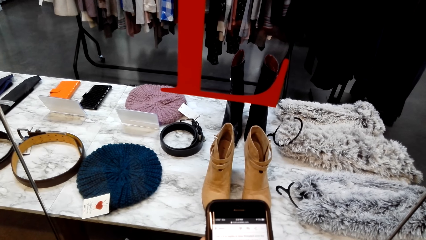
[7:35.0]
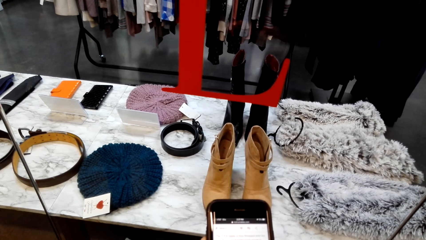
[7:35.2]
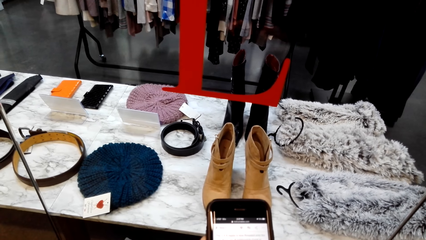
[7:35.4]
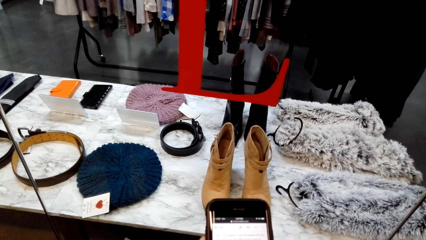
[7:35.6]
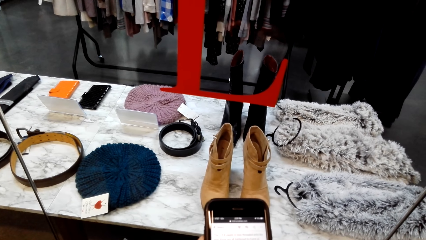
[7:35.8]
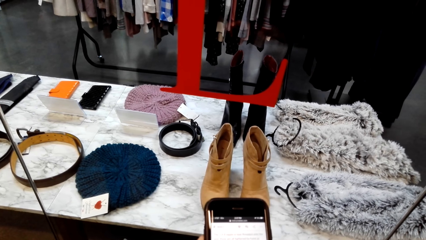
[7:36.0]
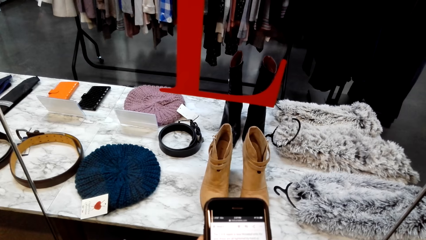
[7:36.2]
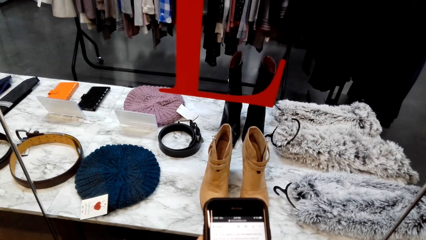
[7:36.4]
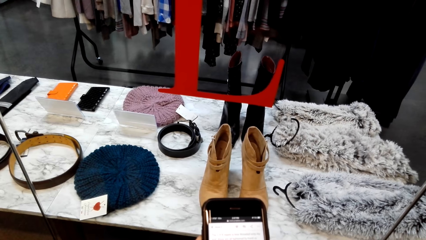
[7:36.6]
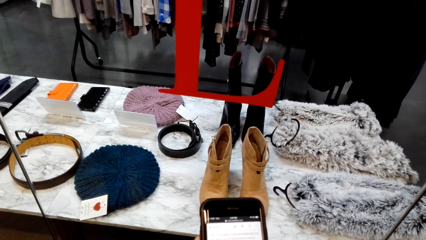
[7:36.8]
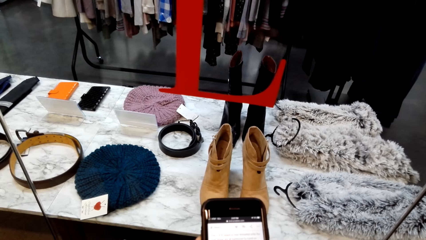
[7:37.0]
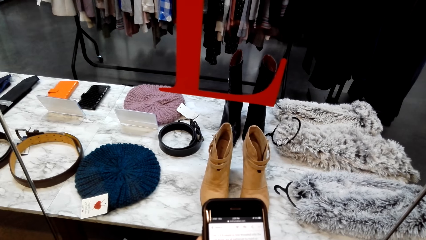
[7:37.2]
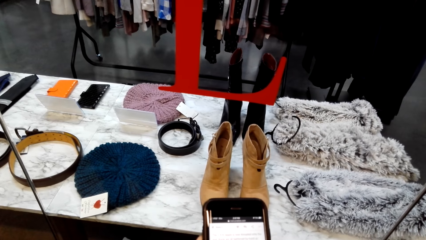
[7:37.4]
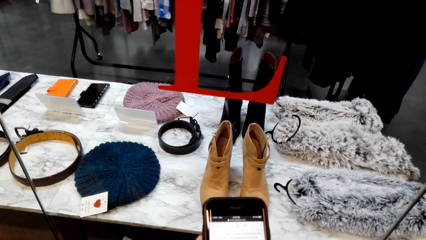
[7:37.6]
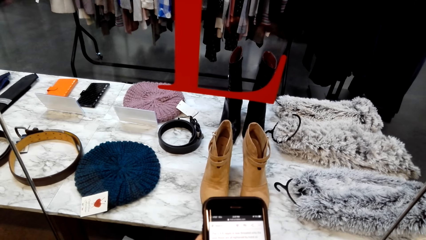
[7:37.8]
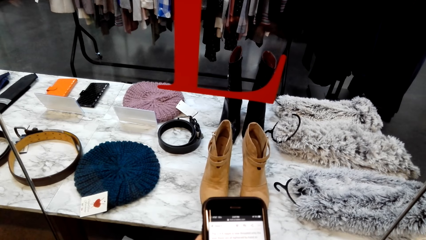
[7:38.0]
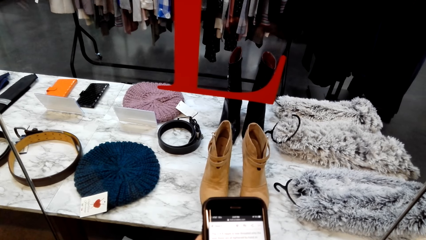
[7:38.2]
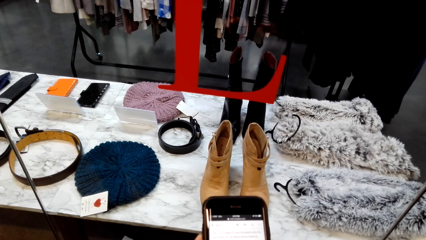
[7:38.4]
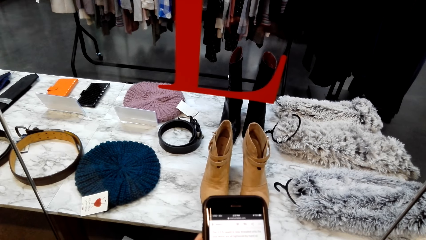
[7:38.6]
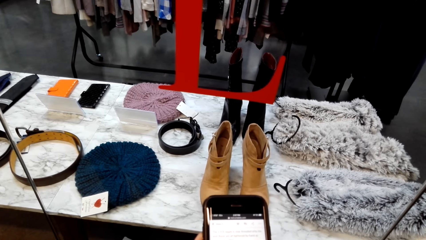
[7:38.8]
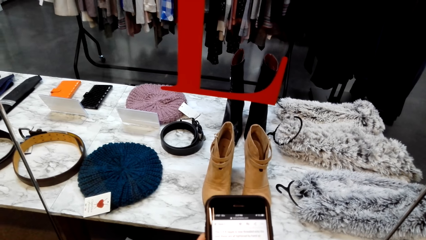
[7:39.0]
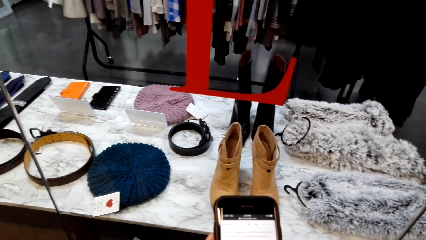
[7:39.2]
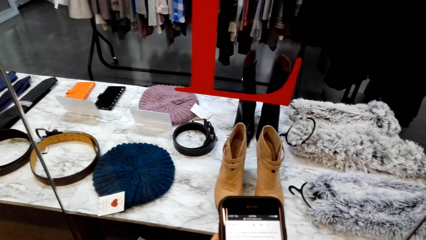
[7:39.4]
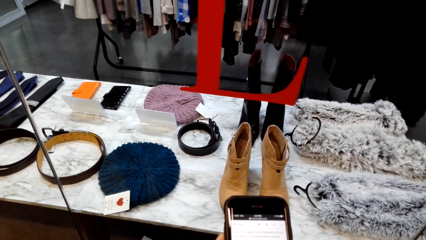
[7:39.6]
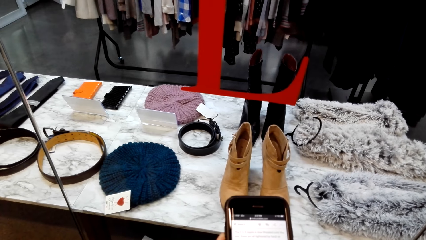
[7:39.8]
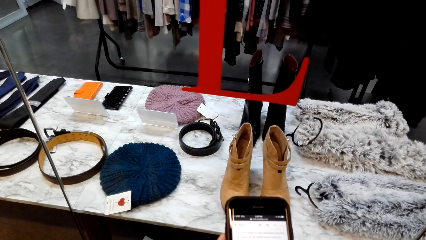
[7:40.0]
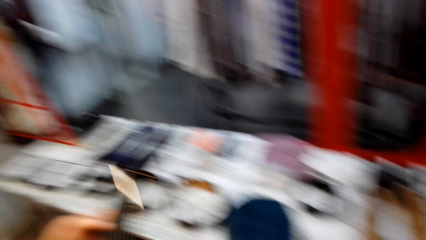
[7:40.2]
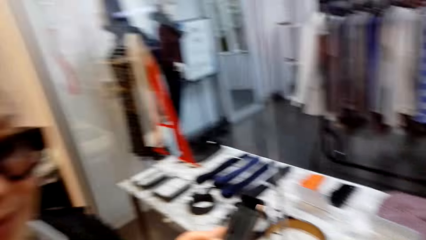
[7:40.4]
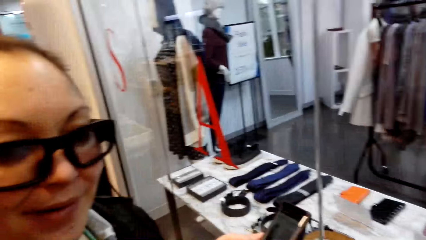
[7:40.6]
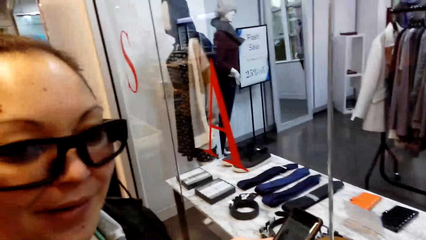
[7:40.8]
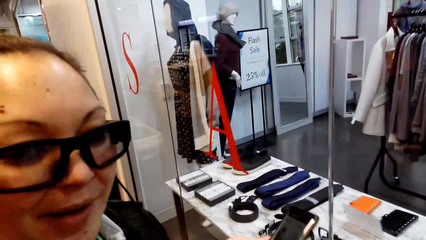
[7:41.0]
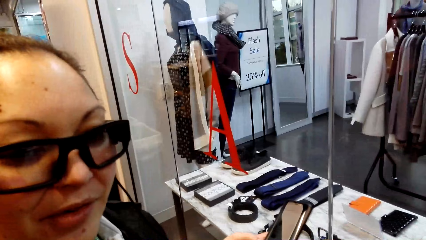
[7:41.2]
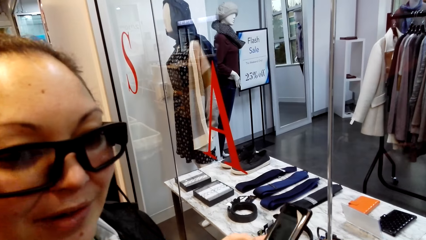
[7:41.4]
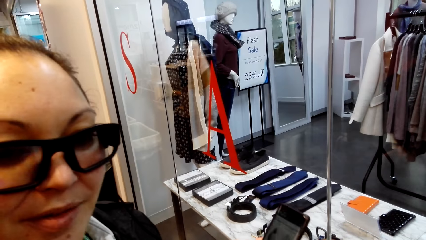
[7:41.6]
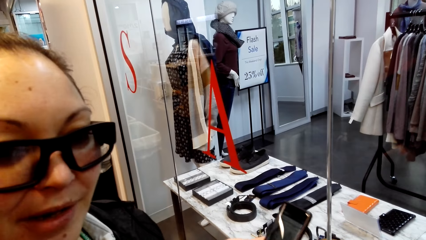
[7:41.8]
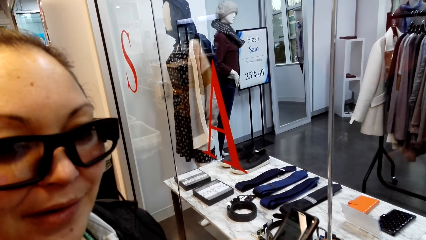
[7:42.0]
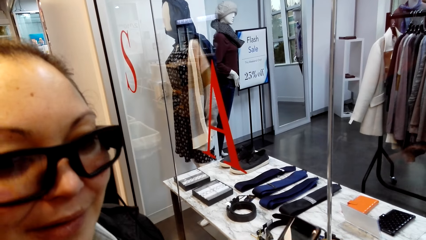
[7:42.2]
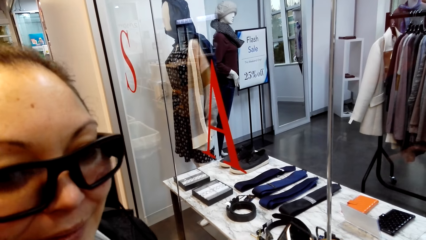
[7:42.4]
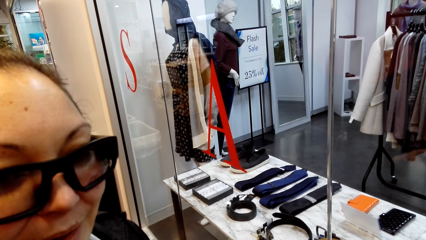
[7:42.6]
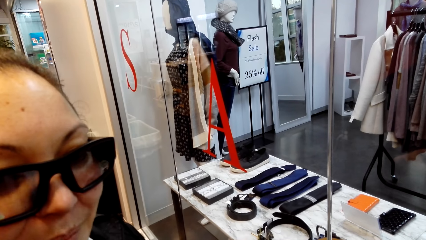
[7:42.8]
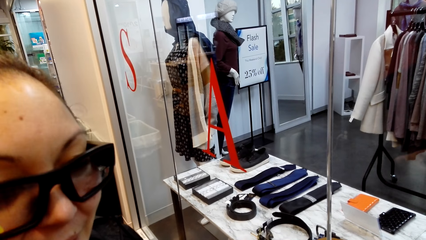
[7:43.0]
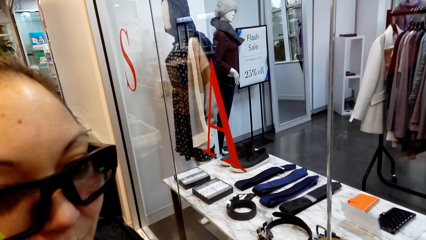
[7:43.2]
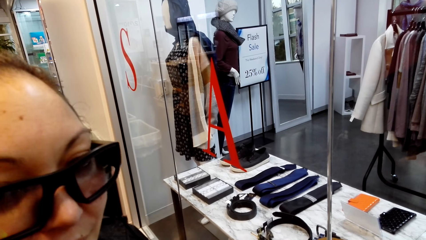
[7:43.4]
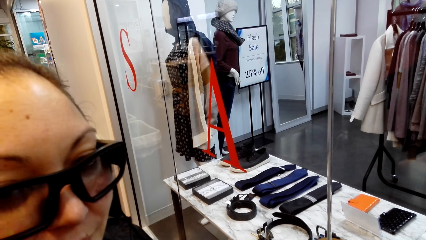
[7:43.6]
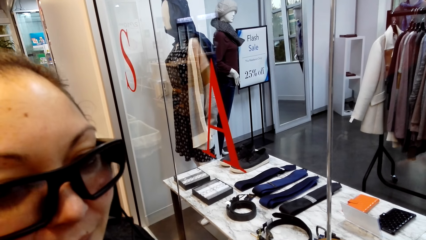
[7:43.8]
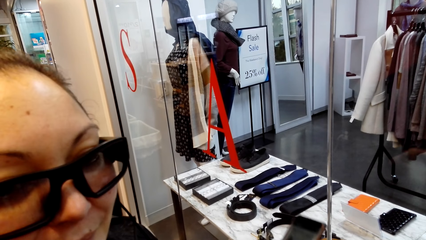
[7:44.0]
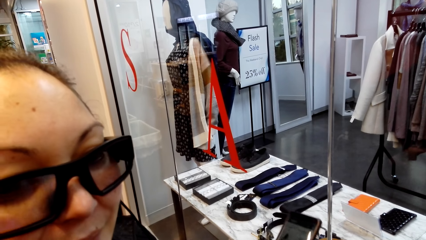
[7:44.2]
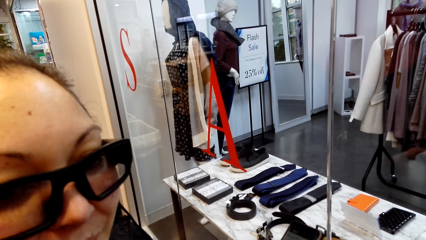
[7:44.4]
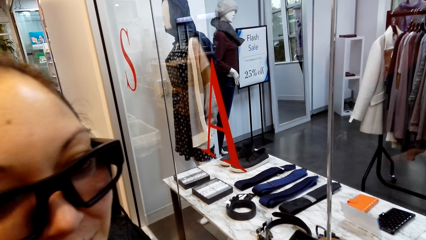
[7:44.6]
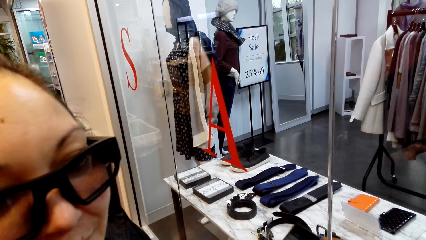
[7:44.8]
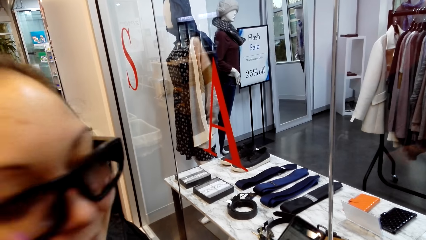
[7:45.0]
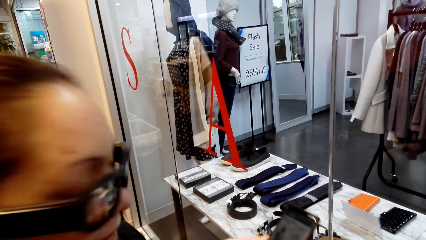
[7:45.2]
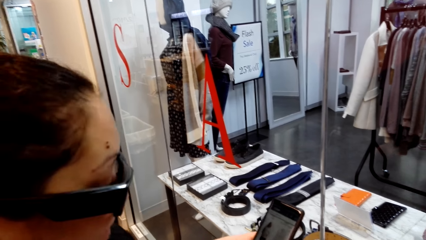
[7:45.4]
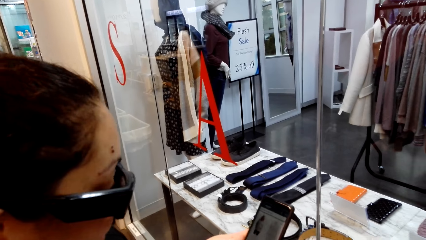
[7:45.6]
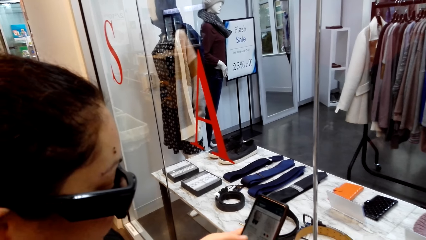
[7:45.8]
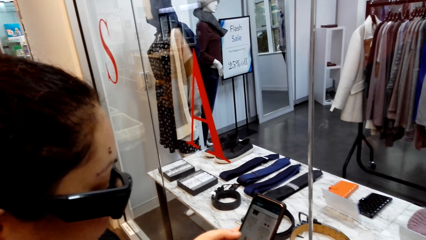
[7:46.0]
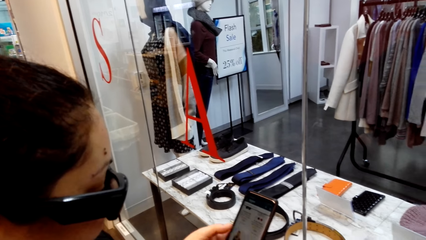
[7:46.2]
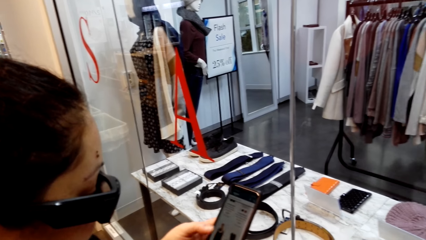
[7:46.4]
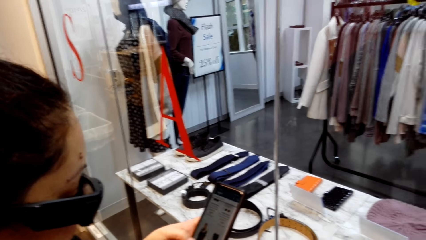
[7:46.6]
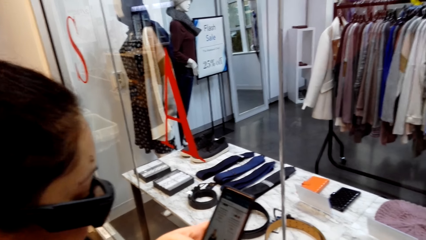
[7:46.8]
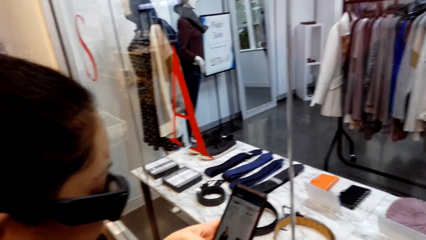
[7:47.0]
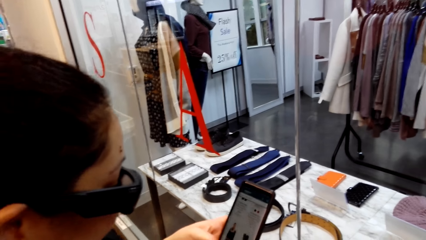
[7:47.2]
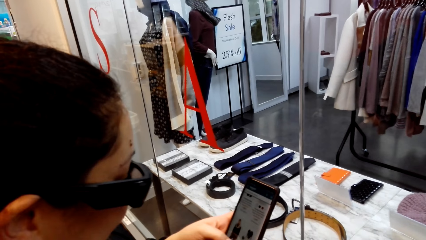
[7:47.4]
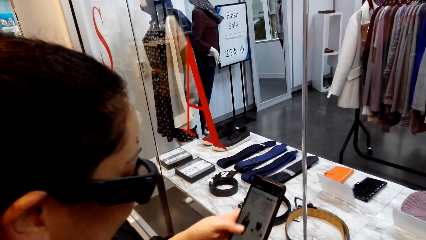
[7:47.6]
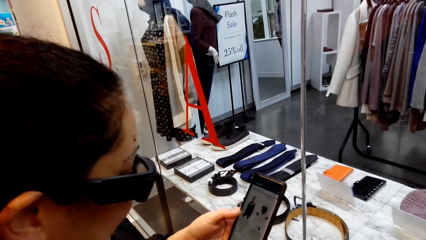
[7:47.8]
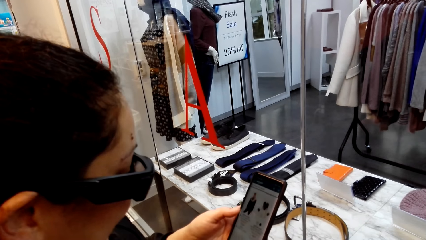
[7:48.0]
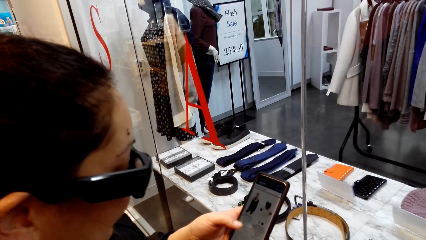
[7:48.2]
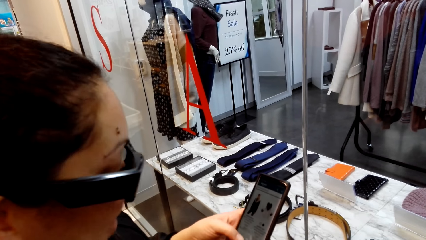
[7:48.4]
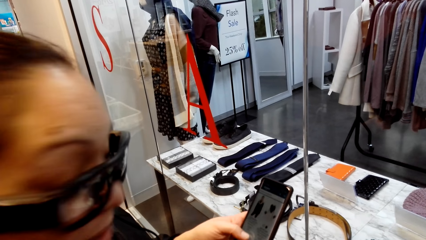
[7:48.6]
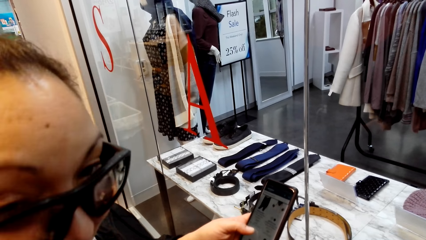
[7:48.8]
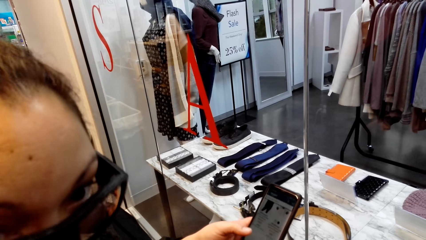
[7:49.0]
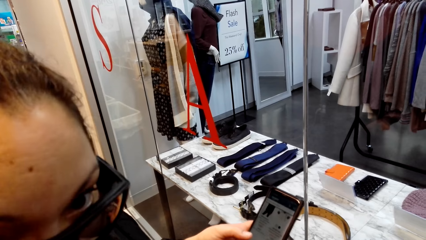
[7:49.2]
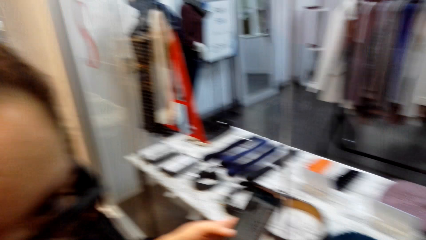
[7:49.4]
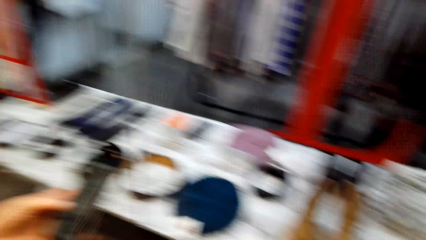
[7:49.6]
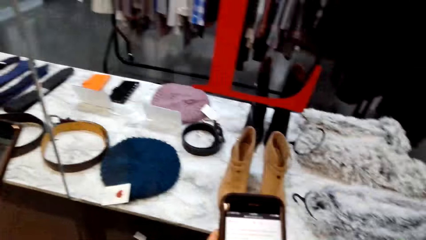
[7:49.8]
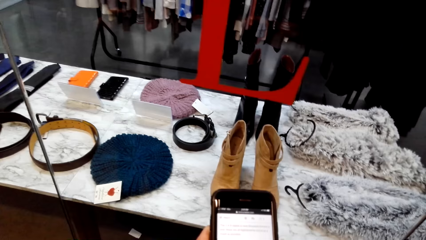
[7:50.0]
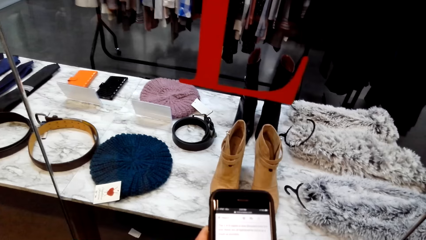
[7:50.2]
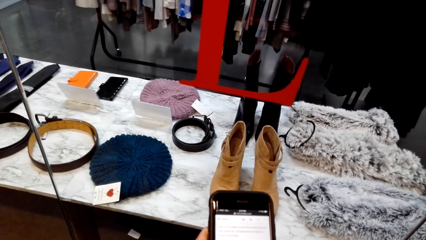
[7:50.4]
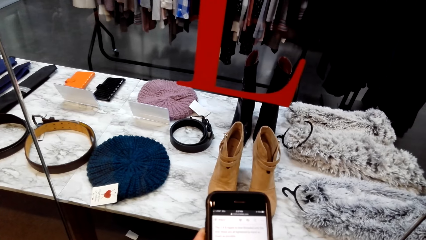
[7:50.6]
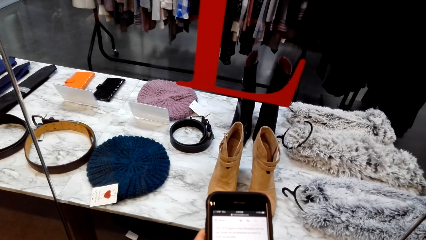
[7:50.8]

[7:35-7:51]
The camera wearer looks at a mobile phone. They look around. A woman looks at the camera wearer. The camera wearer dialogues with the woman. The woman operates the mobile phone. The camera wearer dials the phone. They look at the mobile phone.
